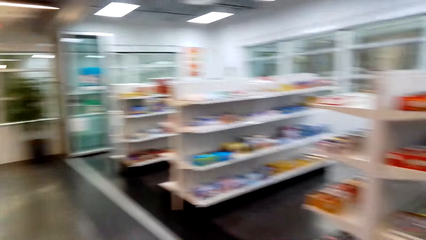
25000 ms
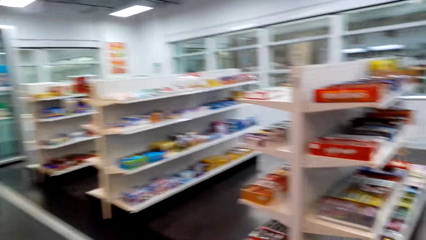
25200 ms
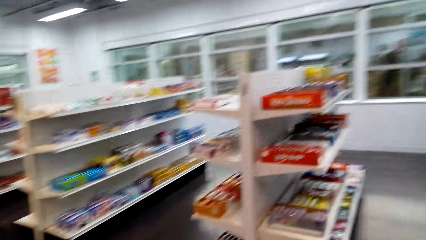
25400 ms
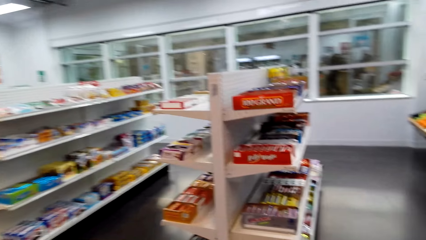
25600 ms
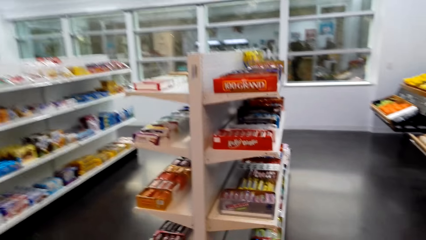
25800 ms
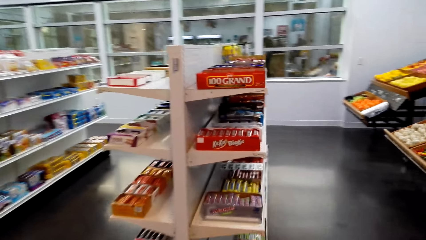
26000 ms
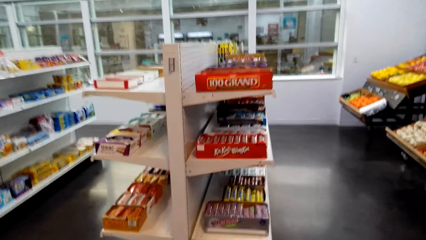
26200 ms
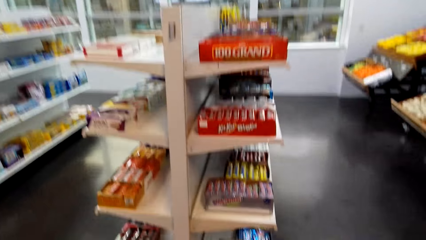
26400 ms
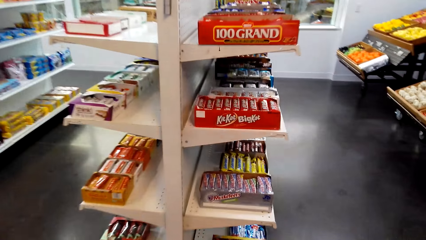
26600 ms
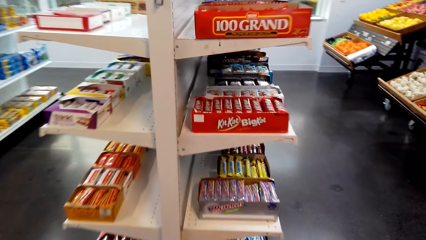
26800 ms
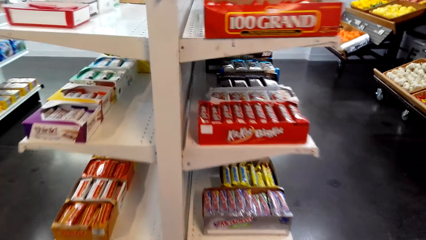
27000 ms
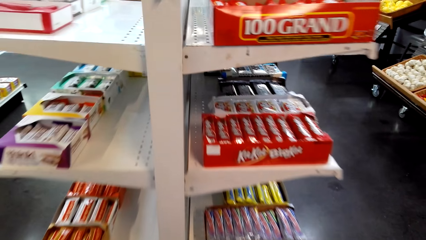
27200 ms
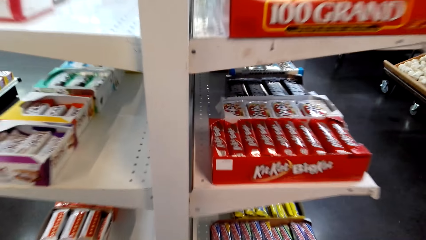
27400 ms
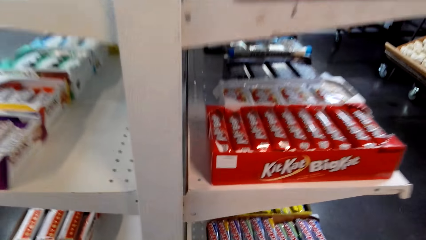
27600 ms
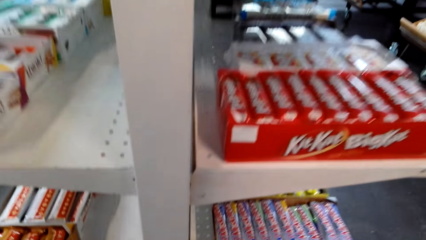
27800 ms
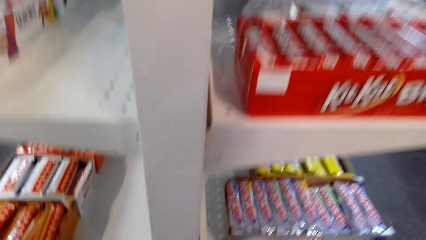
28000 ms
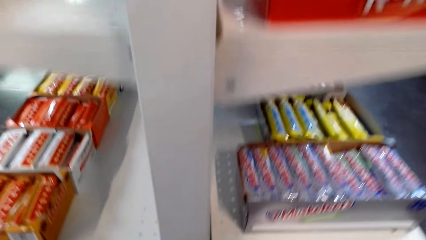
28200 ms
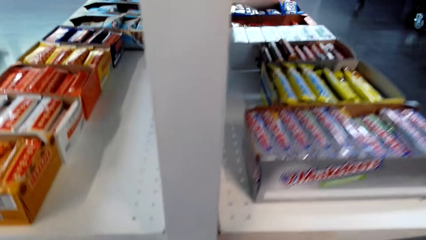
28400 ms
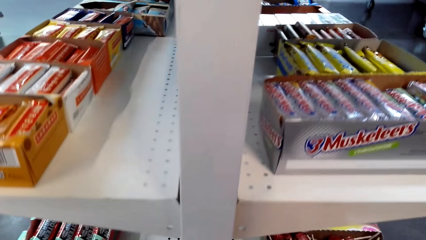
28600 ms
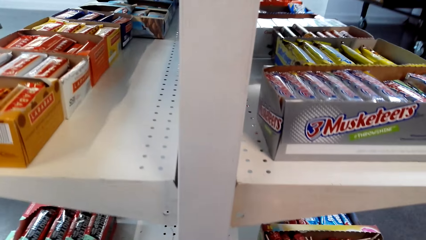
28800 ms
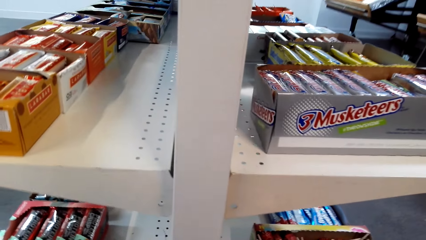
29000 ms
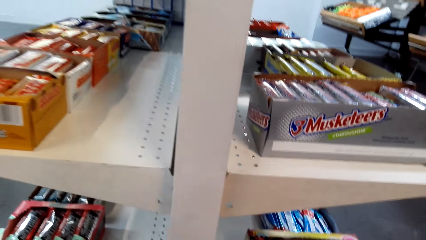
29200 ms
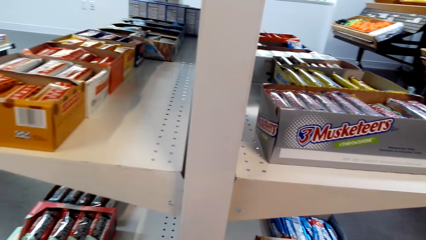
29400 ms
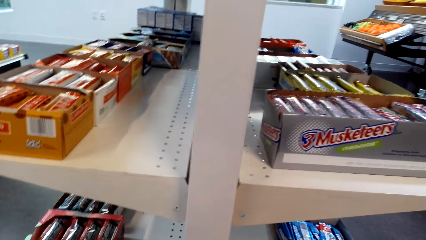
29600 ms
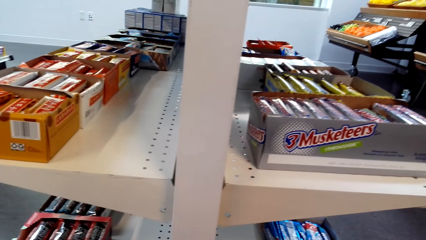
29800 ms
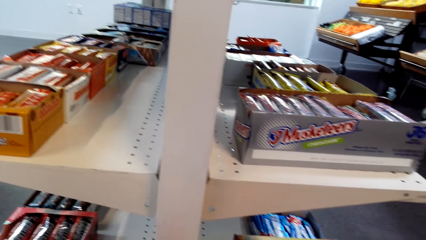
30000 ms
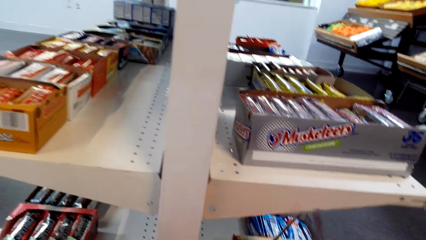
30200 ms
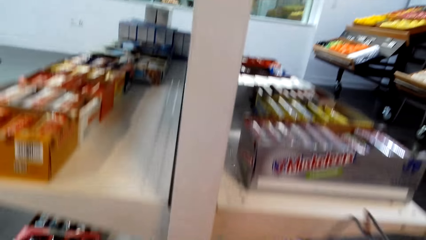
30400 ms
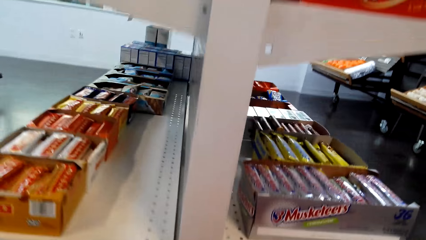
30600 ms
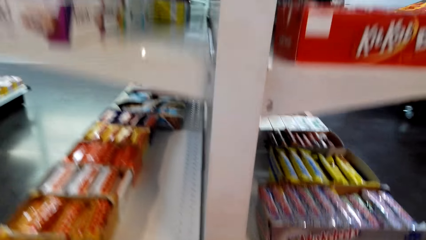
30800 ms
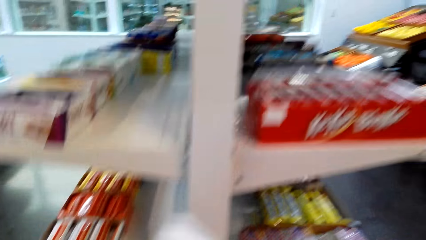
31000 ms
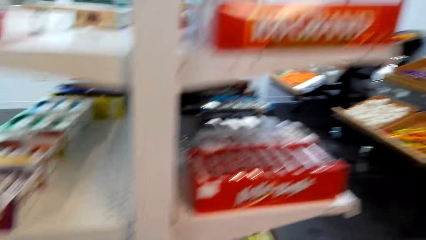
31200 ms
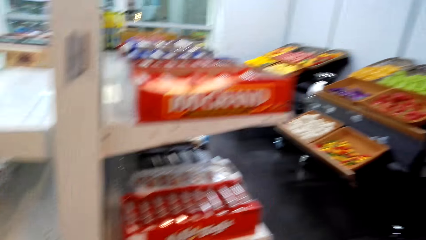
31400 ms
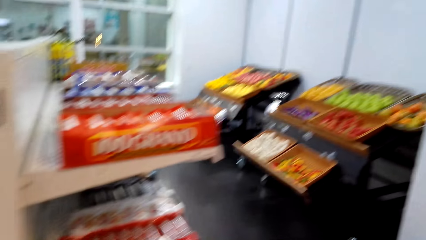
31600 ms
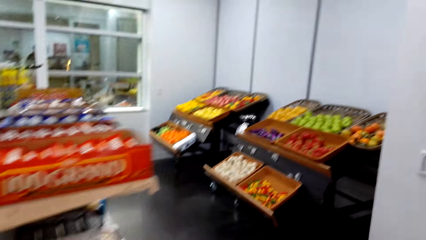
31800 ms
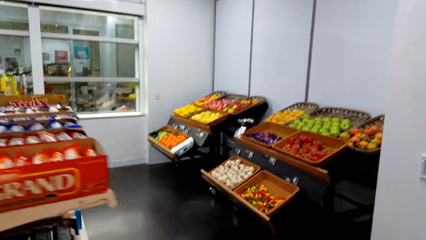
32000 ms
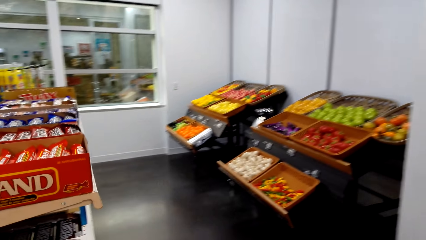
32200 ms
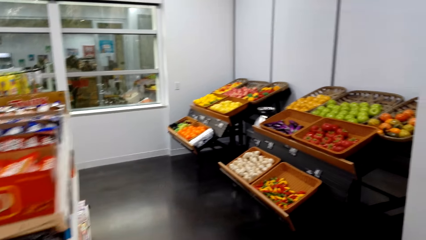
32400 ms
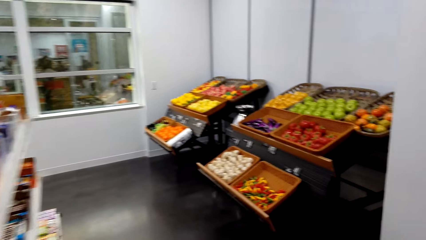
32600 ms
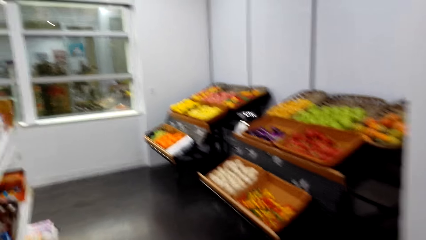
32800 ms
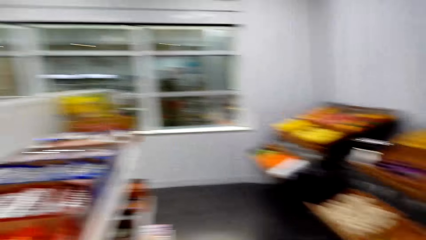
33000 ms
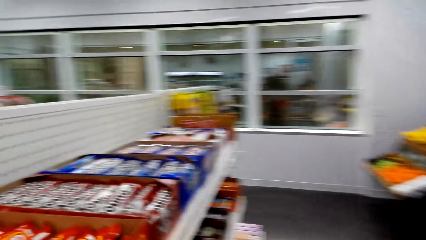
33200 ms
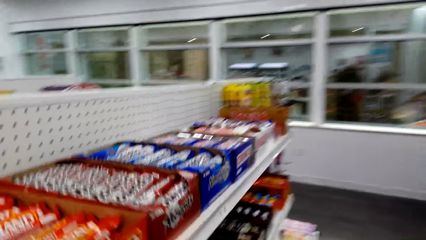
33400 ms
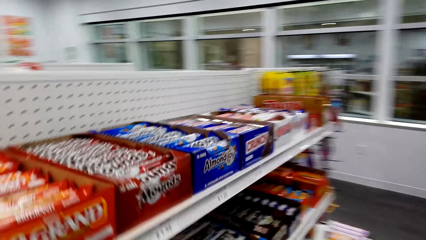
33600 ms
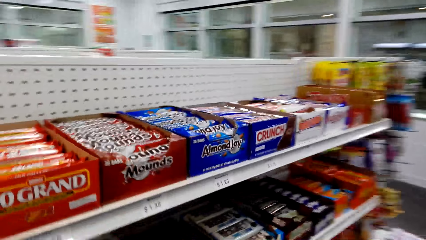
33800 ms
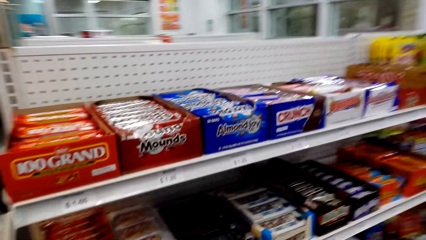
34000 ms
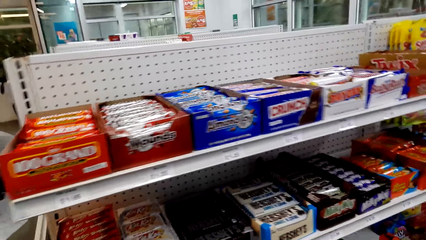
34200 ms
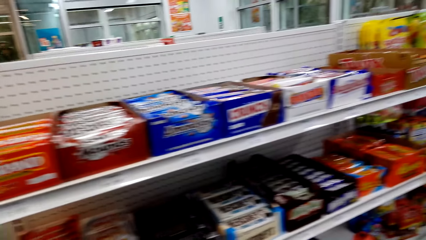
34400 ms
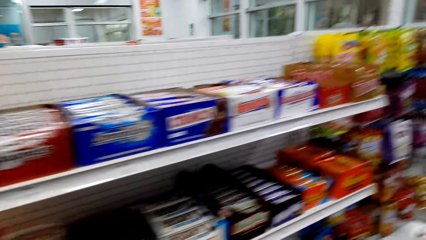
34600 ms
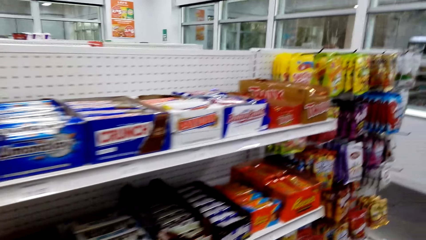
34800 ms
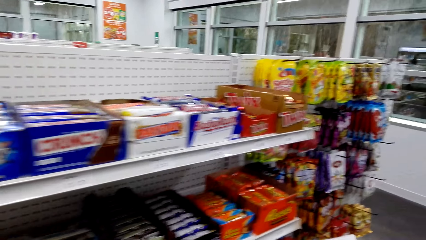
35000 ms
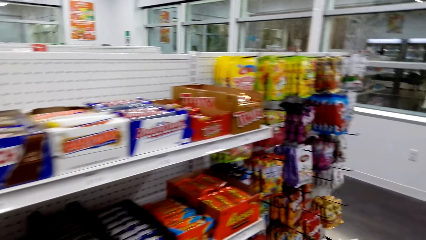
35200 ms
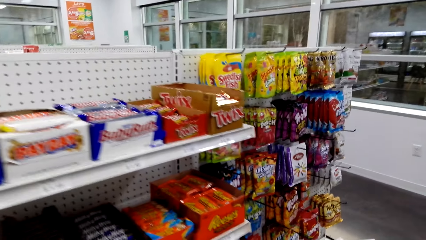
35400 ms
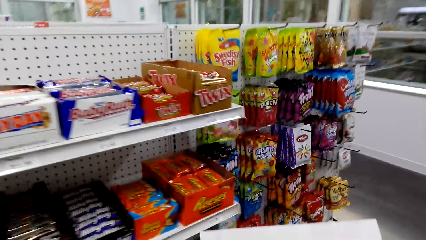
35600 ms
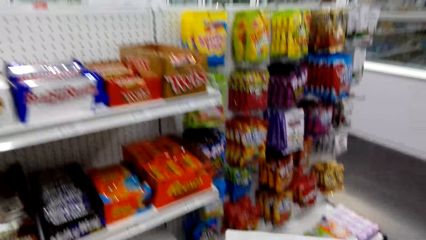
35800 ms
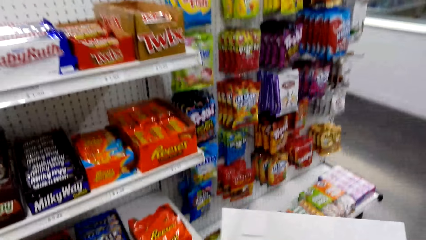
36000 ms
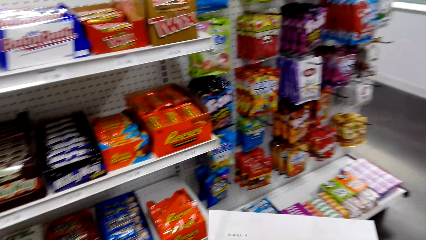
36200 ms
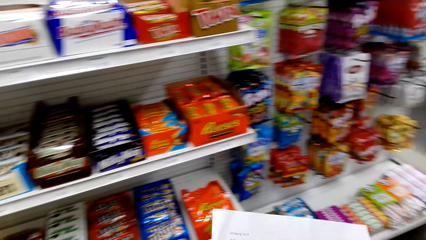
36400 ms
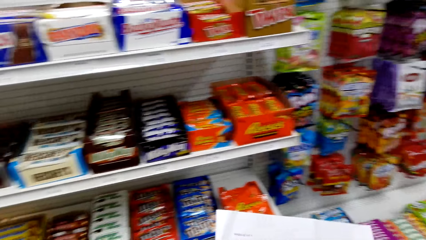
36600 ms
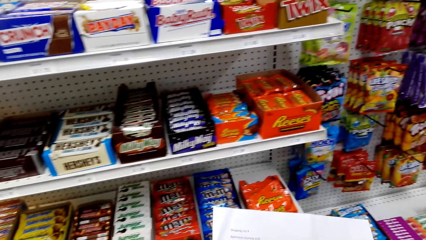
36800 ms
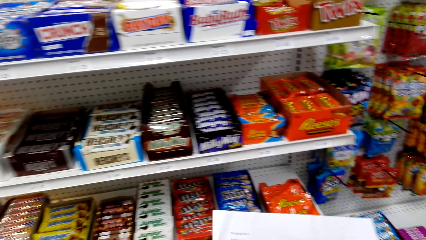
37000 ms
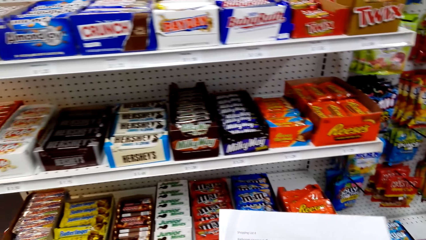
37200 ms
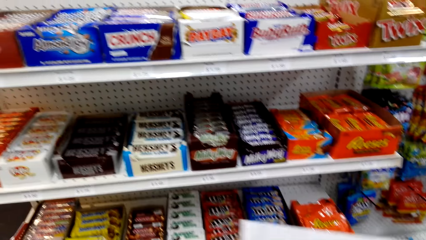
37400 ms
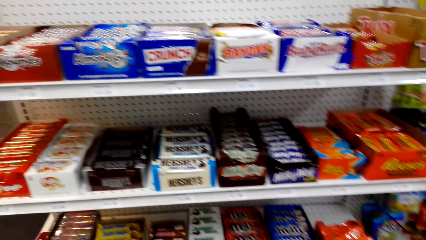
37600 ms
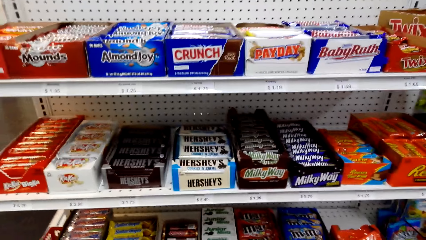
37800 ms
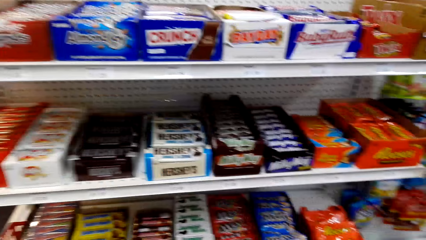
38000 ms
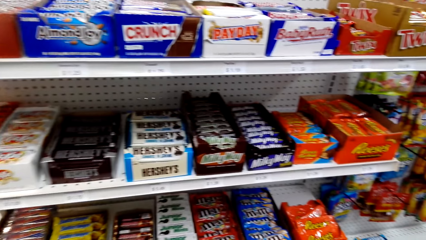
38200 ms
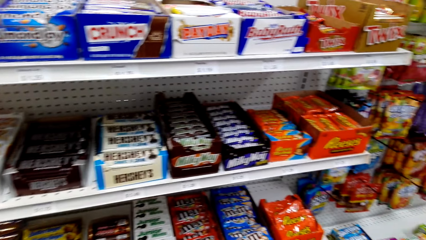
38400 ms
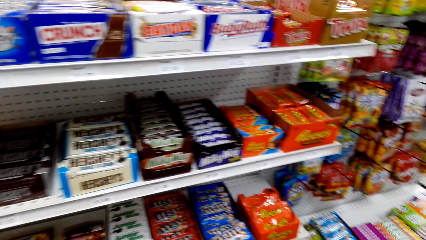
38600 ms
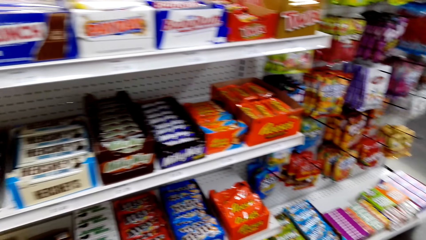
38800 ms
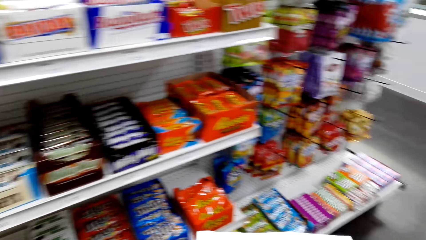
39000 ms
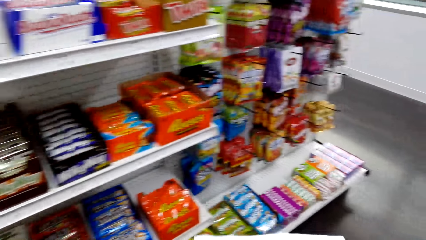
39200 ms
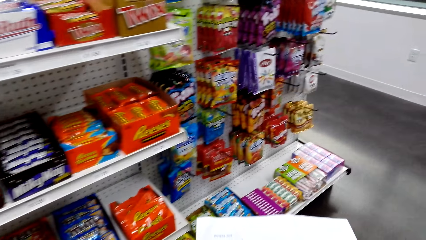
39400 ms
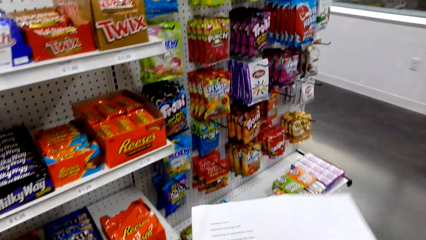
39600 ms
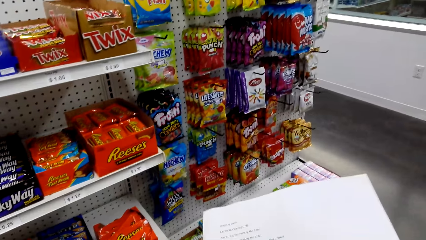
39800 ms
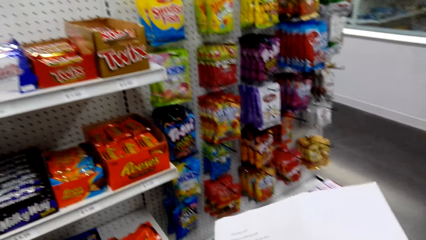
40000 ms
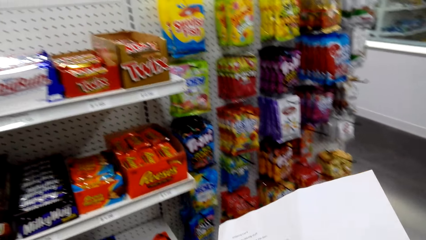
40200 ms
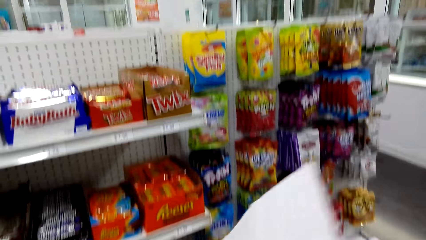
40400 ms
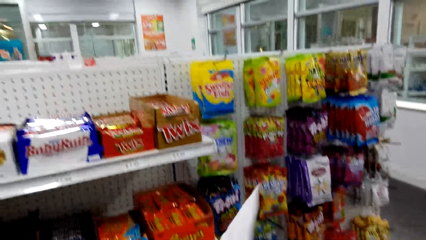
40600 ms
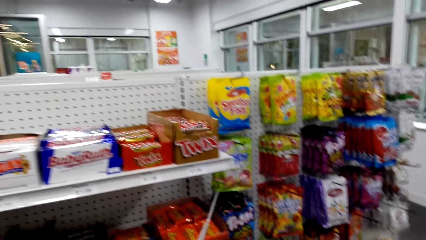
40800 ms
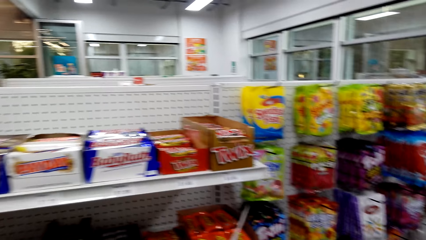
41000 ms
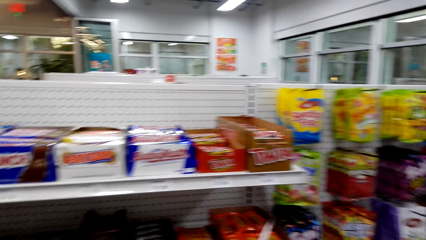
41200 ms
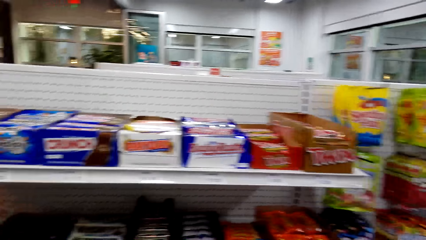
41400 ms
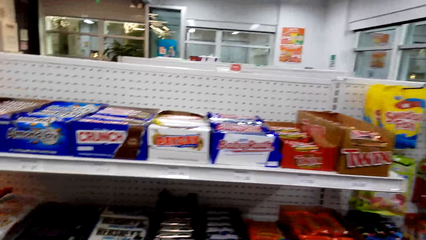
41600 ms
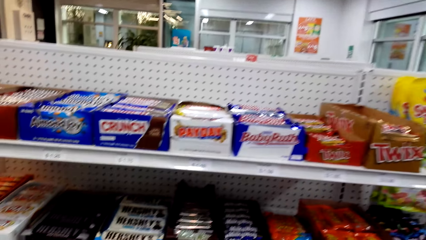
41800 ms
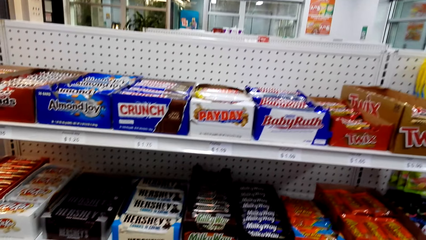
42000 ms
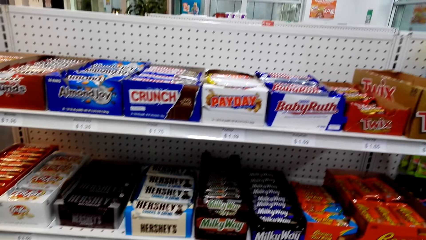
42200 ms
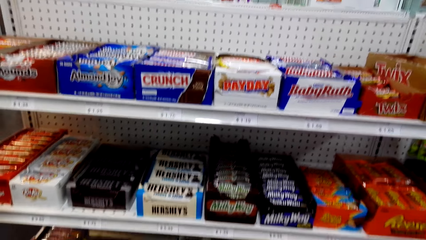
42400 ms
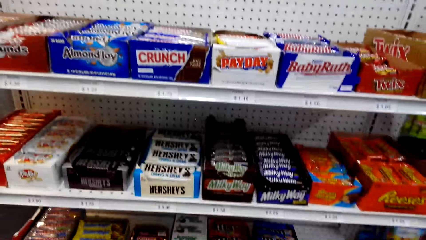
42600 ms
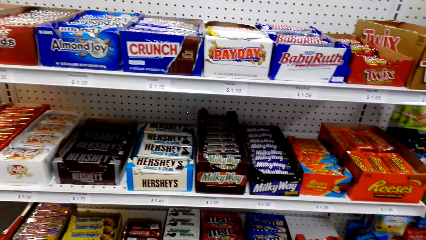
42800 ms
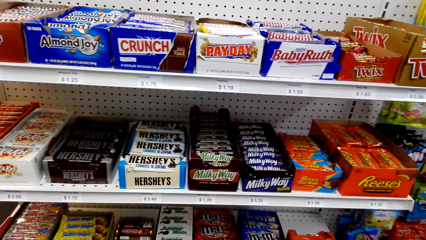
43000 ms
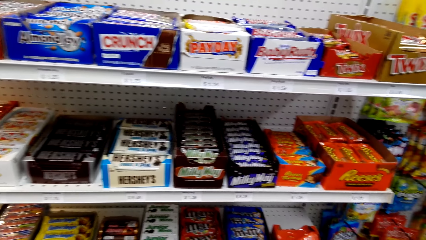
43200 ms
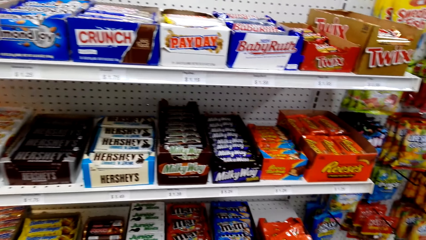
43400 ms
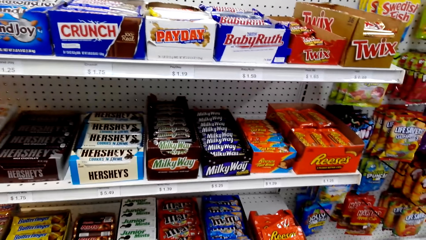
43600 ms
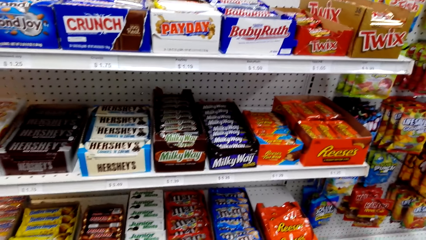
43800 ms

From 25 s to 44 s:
The camera wearer moves around. They pick up something. They look around. They move around. They hold the shopping list.
